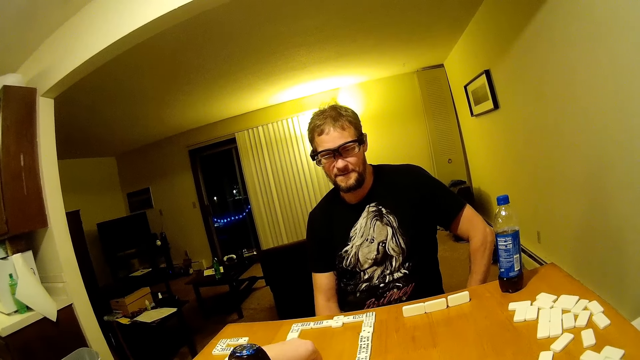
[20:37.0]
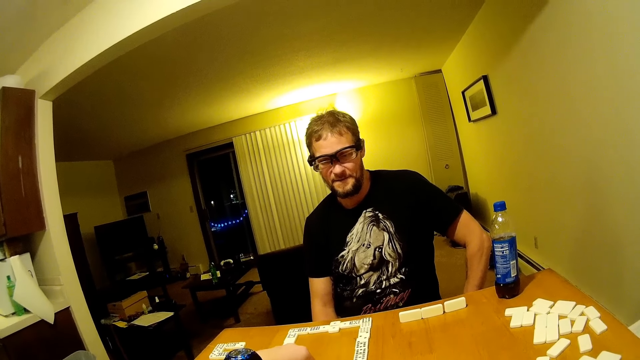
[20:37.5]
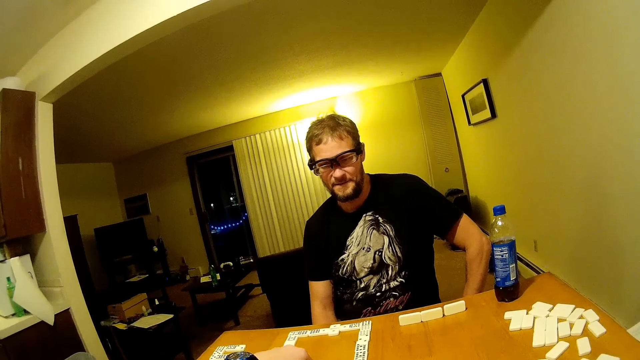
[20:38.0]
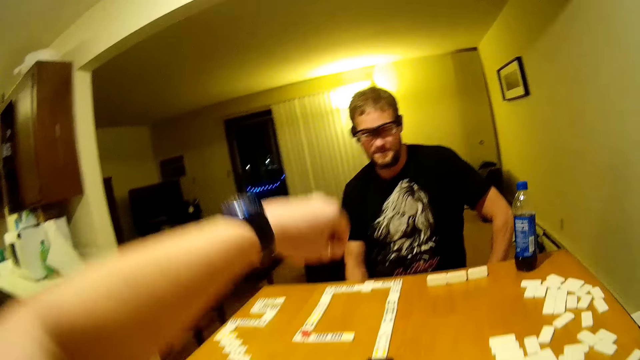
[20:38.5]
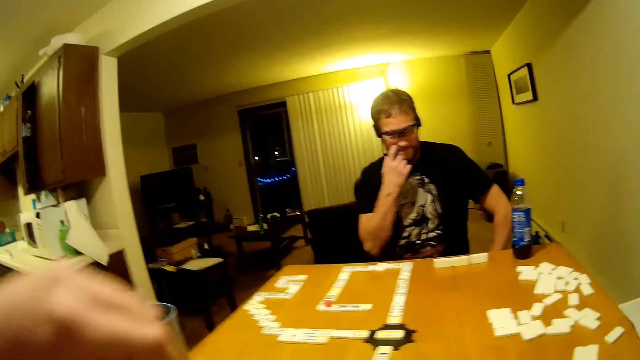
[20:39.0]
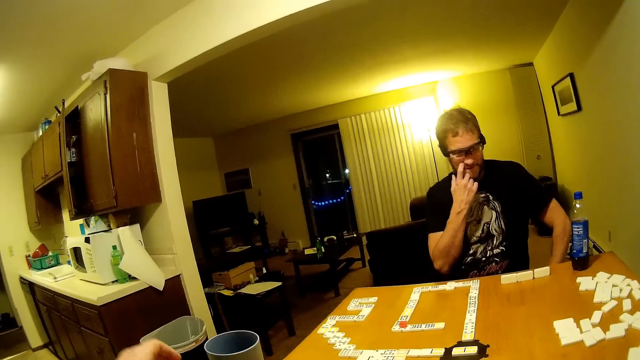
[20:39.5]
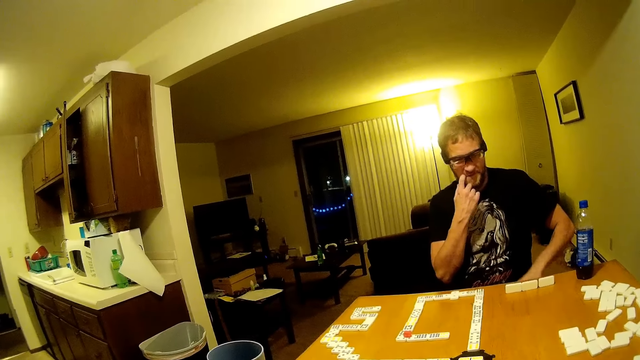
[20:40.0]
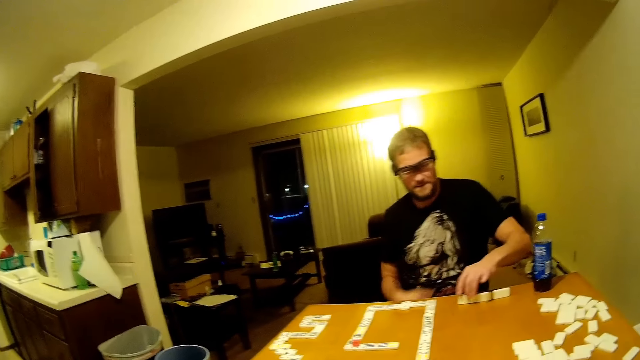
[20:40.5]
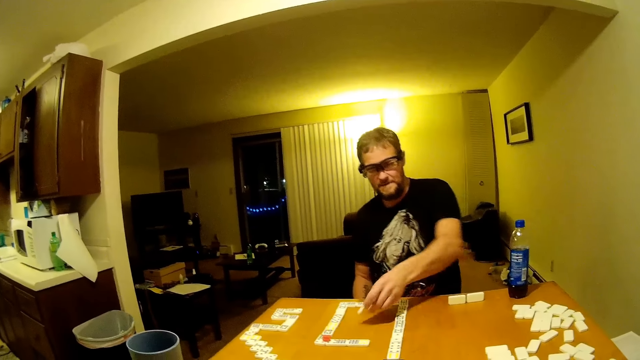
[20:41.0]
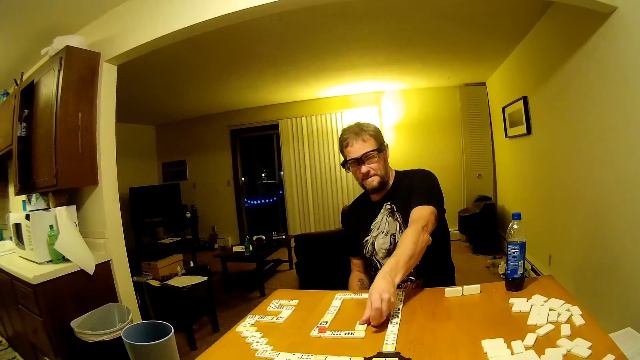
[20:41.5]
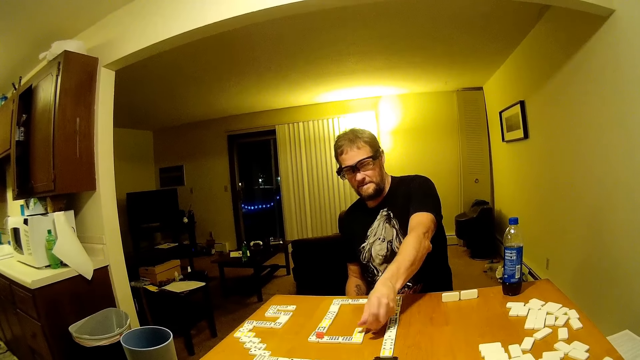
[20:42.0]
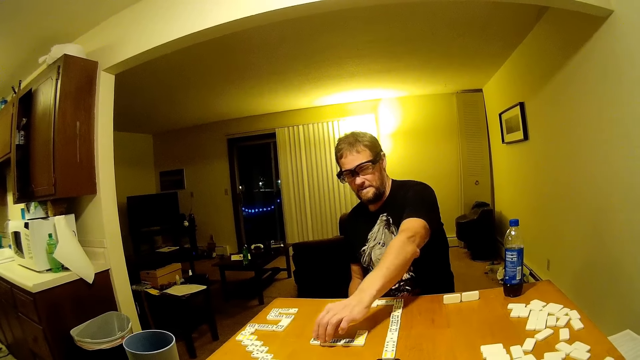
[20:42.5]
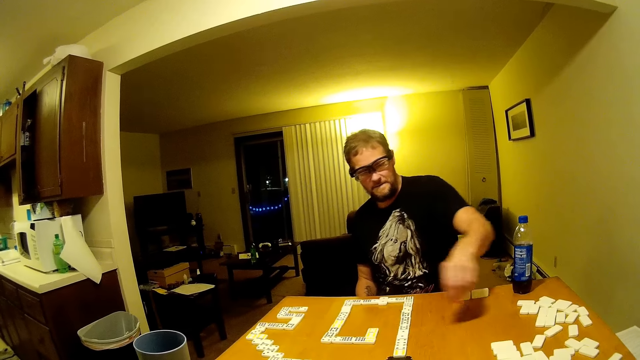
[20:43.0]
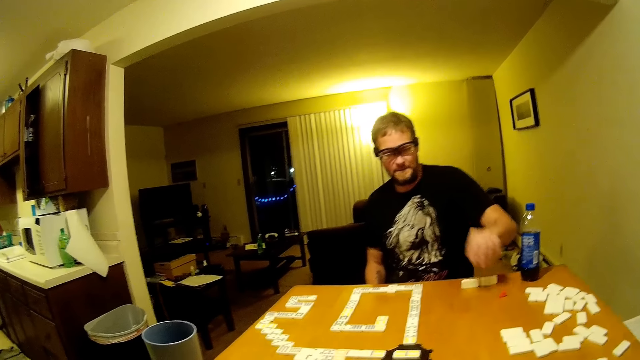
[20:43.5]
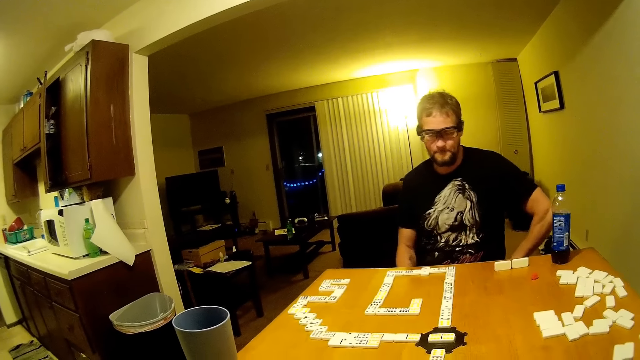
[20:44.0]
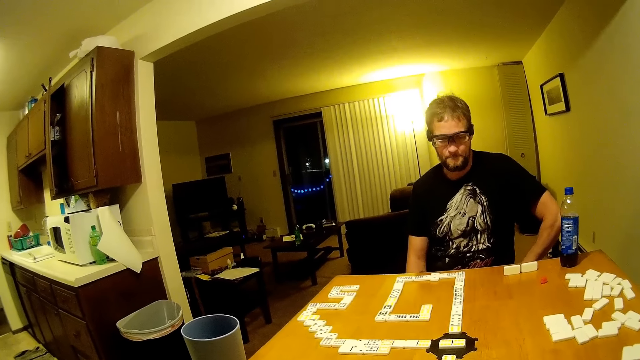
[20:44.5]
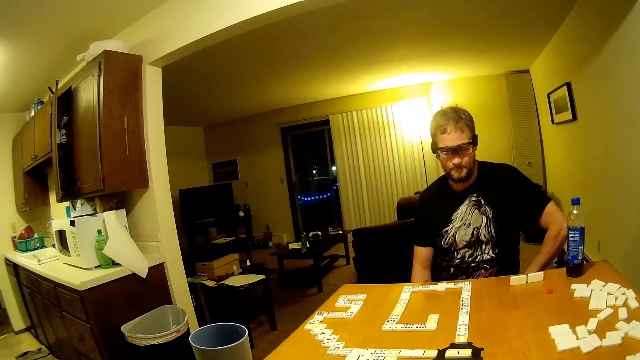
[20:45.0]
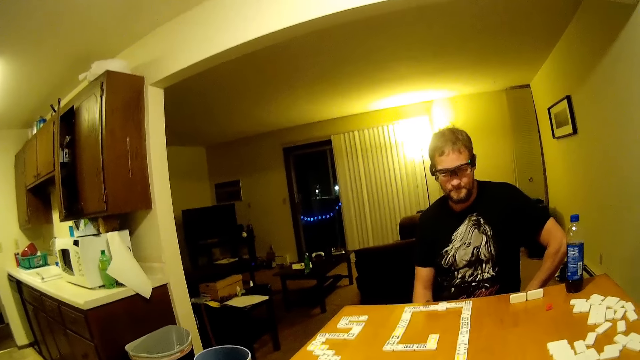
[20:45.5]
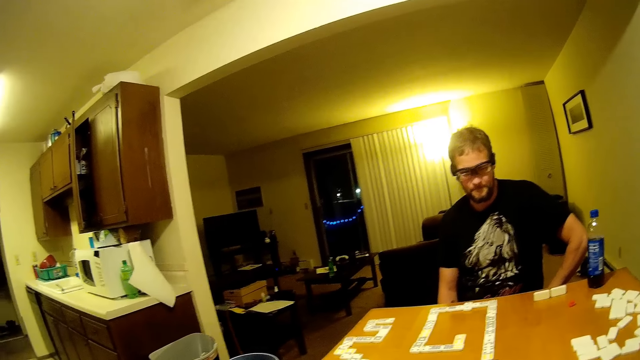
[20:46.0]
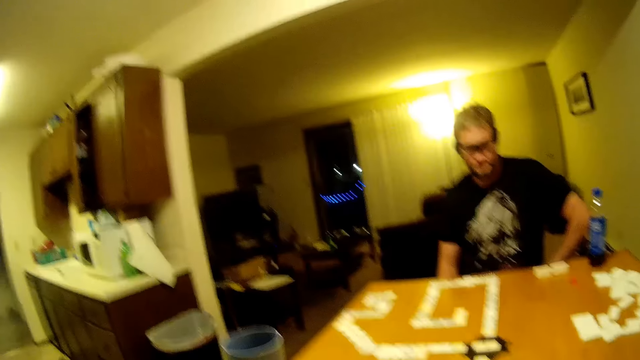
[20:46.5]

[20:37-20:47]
The camera wearer moves his hand. The man moves his hand. He scratches his face. He rubs his face. He moves his hands. He picks the card. He puts the card on the table. He picks something. He puts something on the table. He moves his hand.

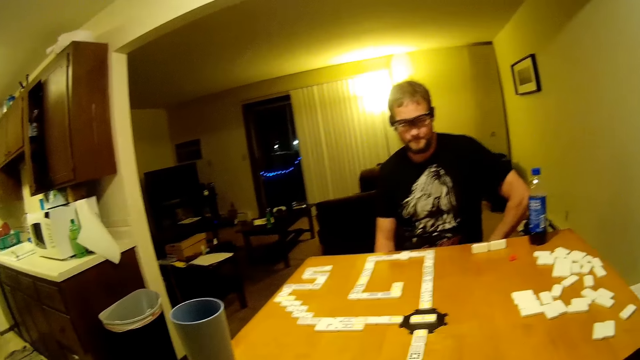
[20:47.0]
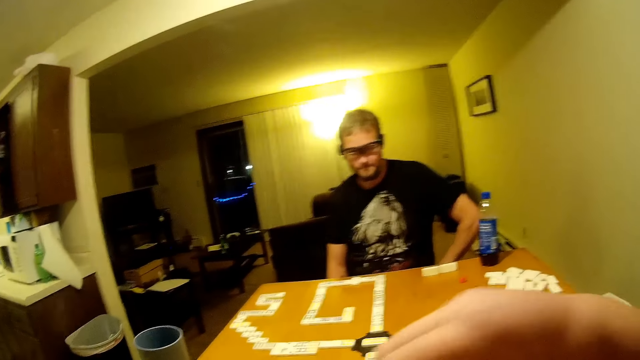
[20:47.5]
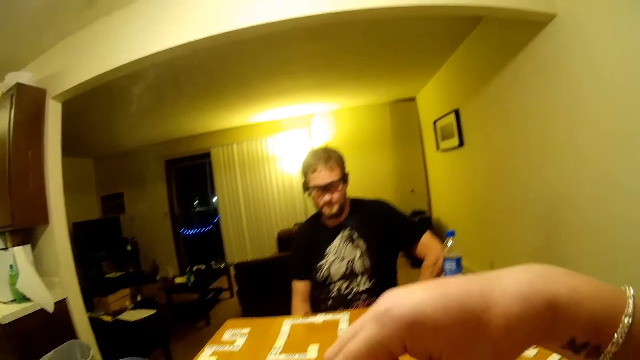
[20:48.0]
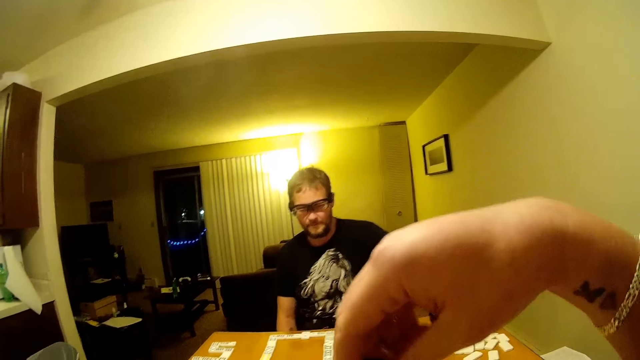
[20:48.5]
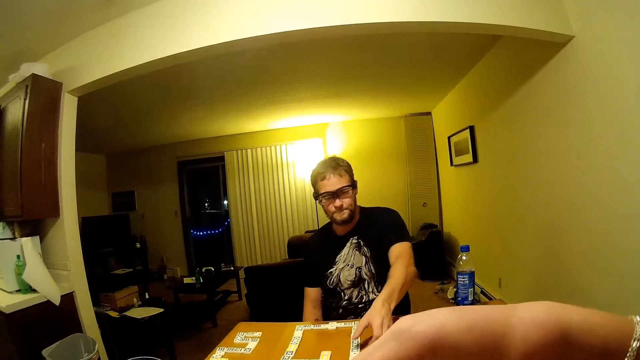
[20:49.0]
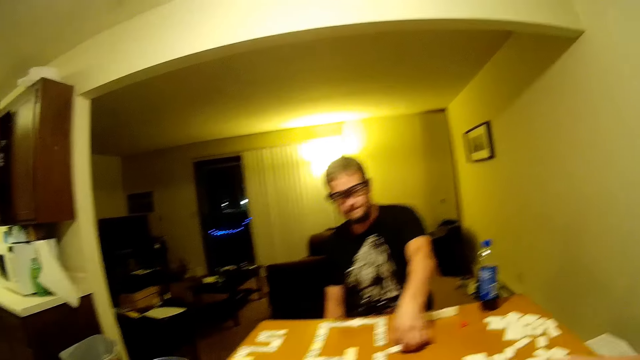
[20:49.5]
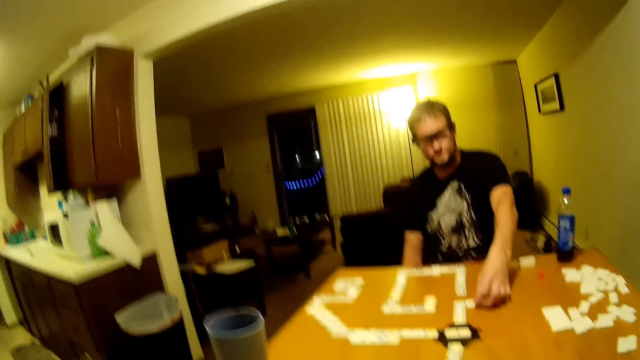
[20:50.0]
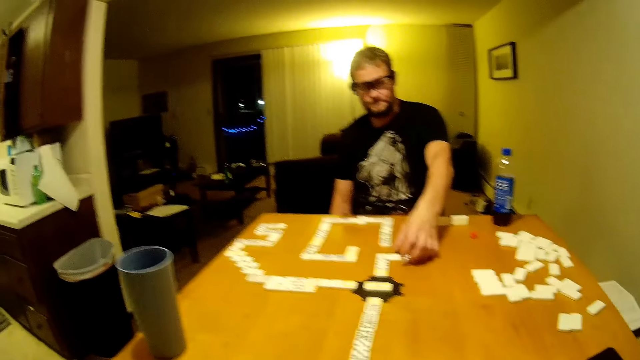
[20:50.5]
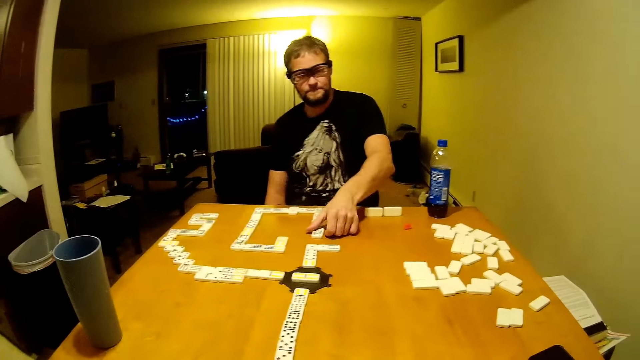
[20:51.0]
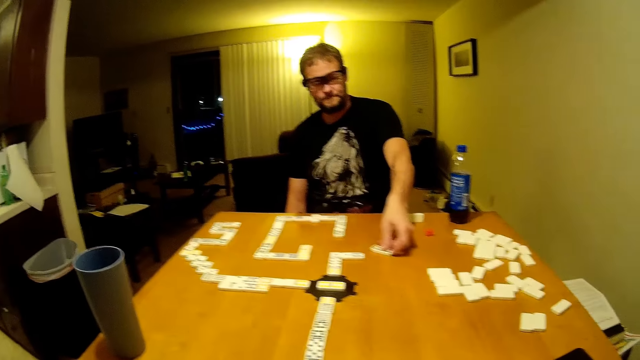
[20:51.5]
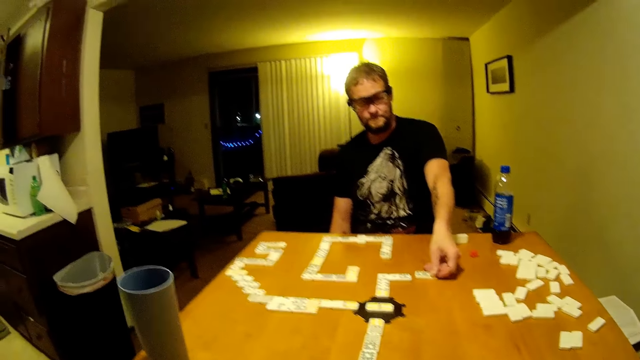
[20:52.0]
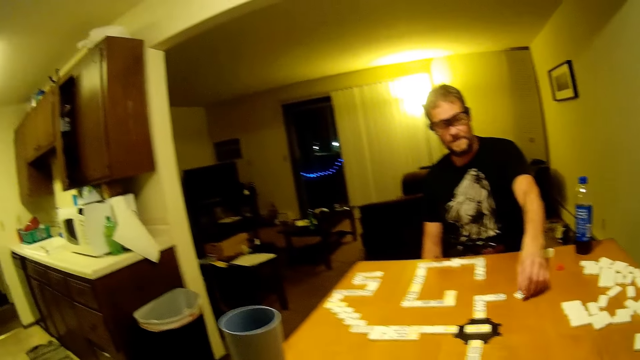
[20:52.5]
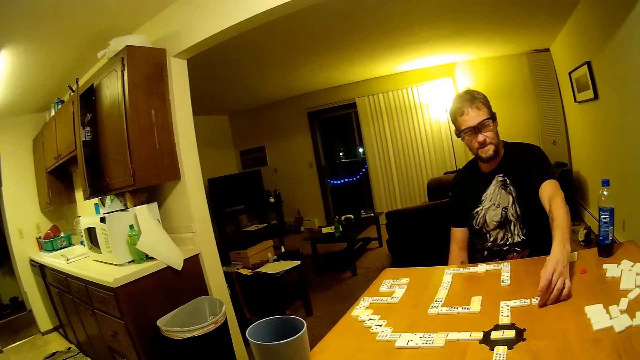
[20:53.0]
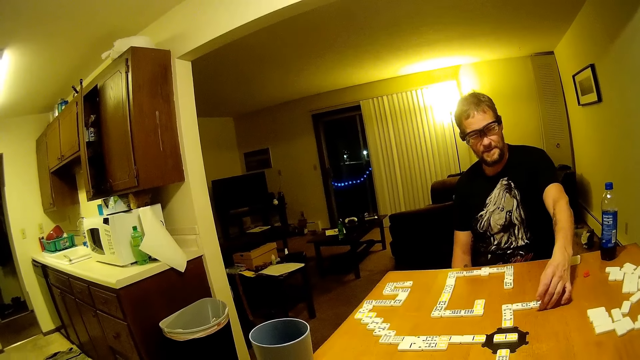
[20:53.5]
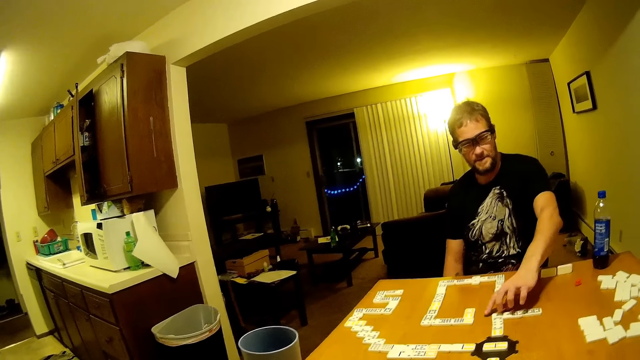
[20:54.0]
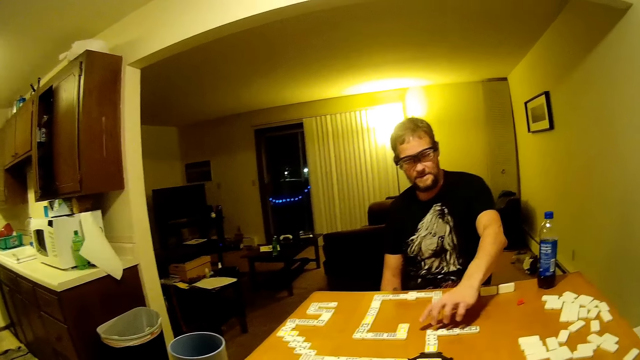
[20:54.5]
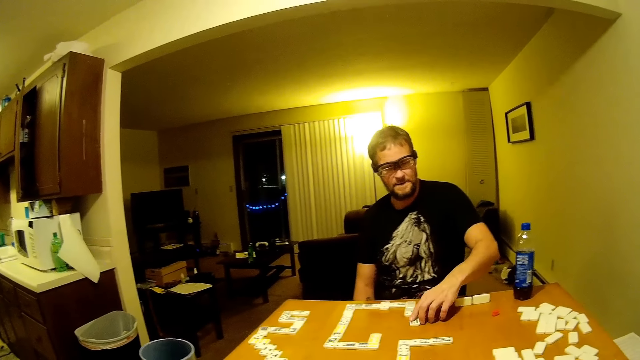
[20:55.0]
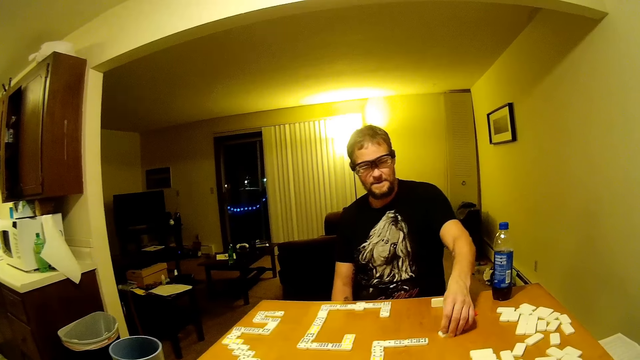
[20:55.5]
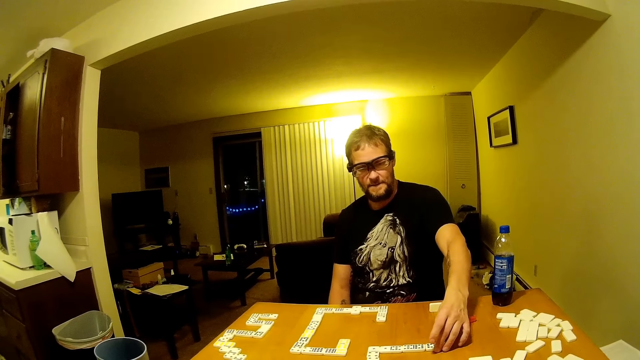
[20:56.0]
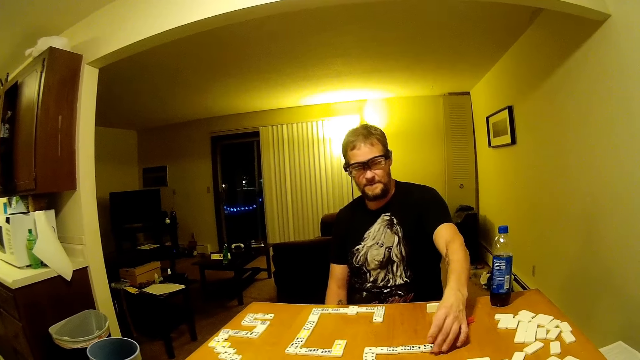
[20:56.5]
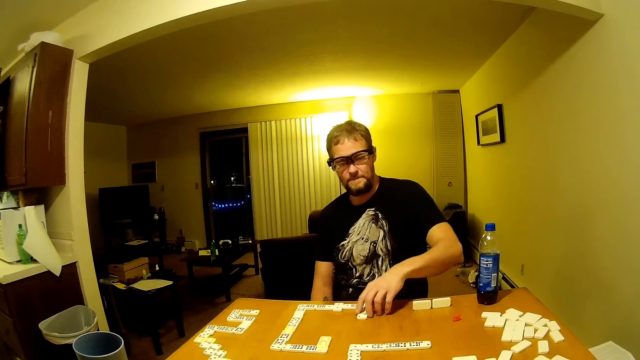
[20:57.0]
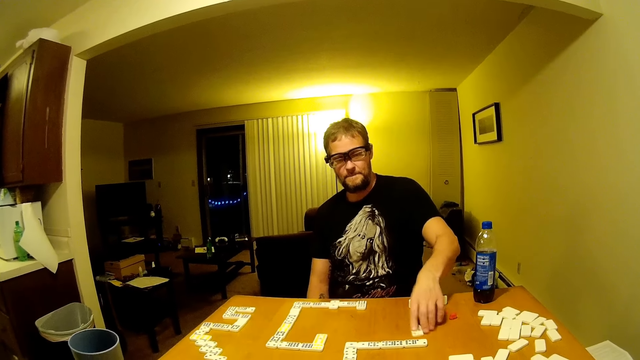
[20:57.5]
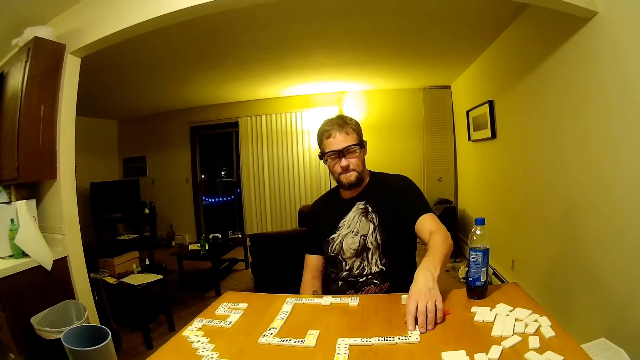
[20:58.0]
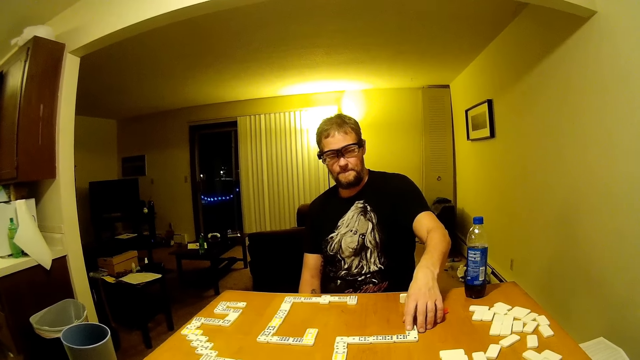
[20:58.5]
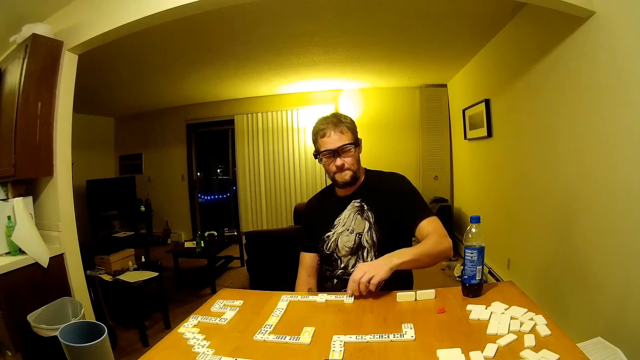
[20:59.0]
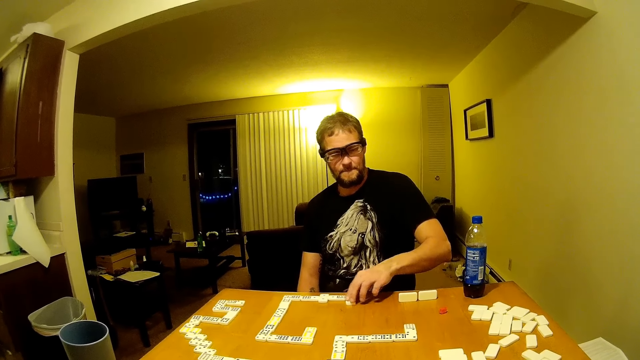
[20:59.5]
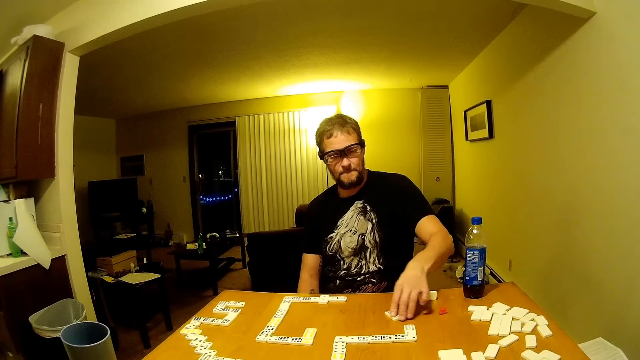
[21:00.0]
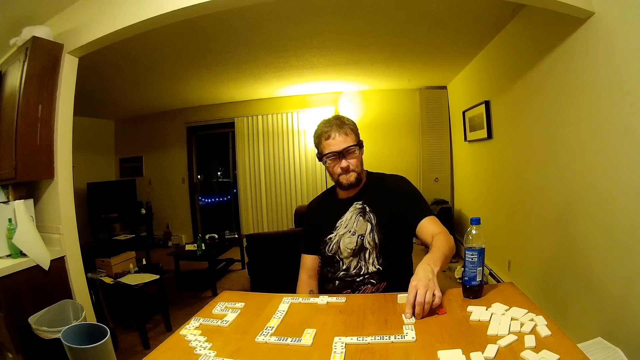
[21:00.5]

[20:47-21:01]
The camera wearer moves his hand. The man moves his hand. The camera wearer moves his hand down. He stretches his hand. The man pushes the card. He arranges the dominoes on the table. He moves his hand. He pushes the card. He moves his hand. He arranges the dominoes on the table. He pushes the cards. He moves his hand. He pushes the card. He moves his hand. He pushes the card. He arranges the dominoes on the table. He moves his hand. He pushes the card.
